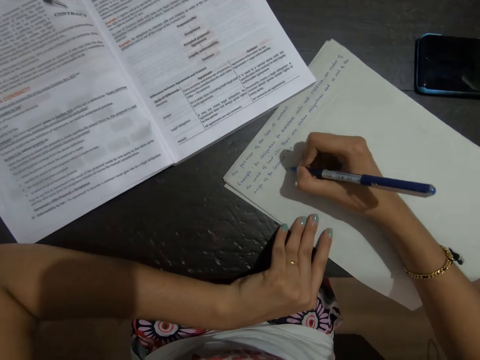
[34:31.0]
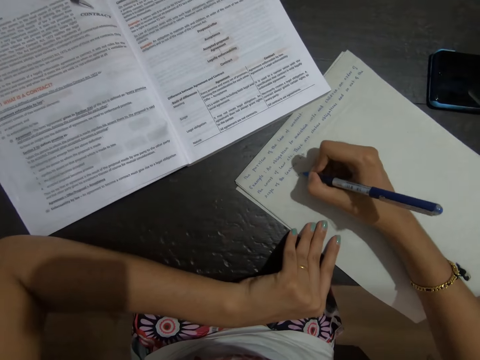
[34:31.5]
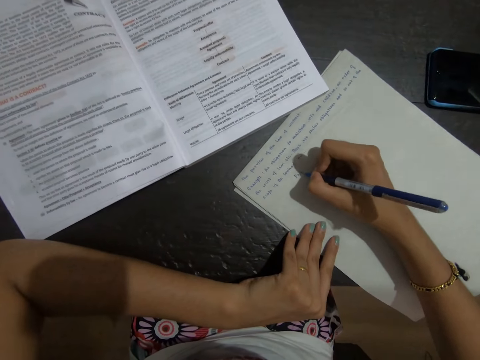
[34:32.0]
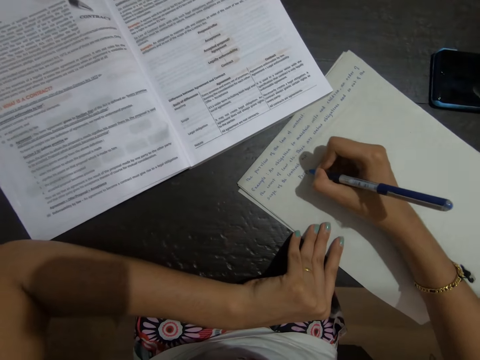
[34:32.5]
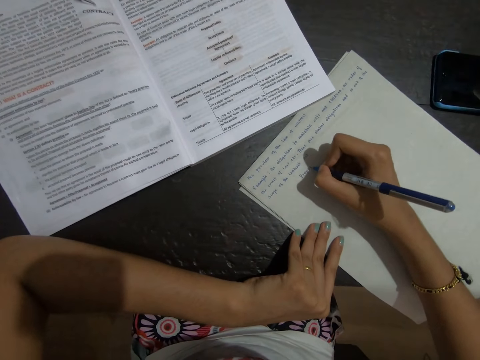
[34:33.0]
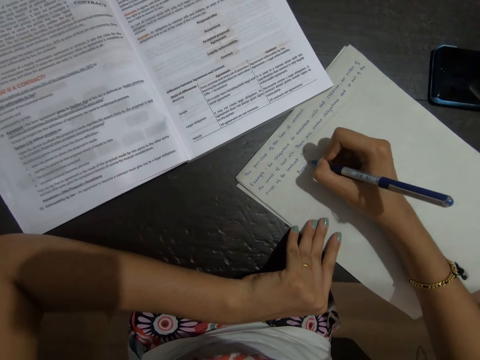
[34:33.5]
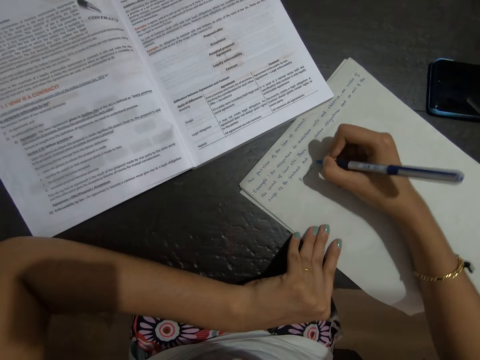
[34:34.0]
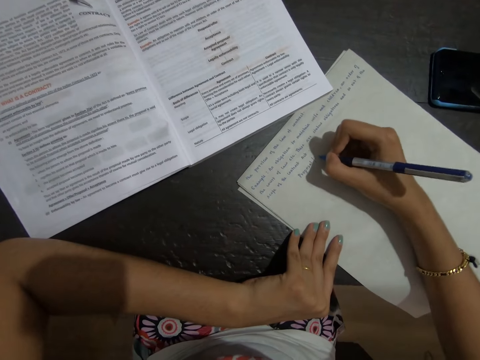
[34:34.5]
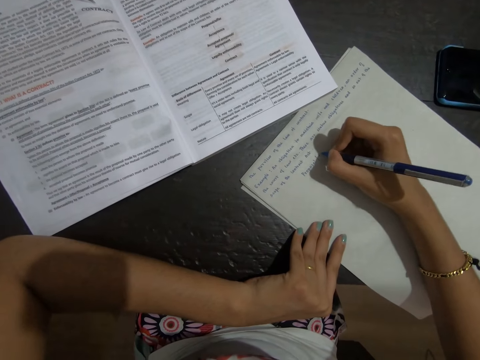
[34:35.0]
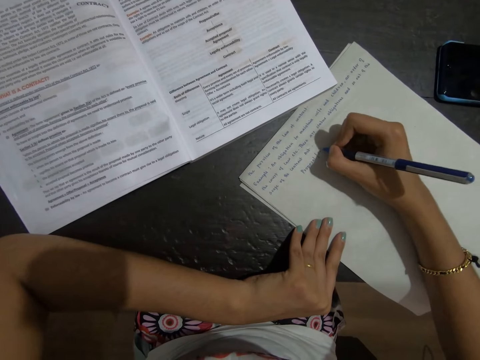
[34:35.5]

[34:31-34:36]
The camera wearer writes on a paper with a pen.

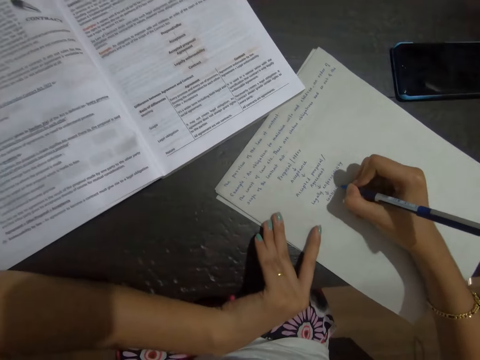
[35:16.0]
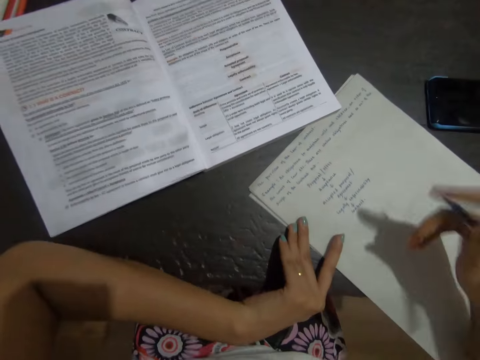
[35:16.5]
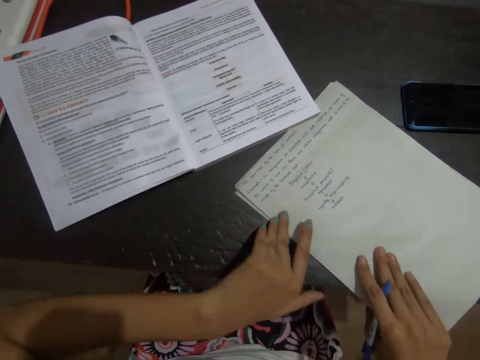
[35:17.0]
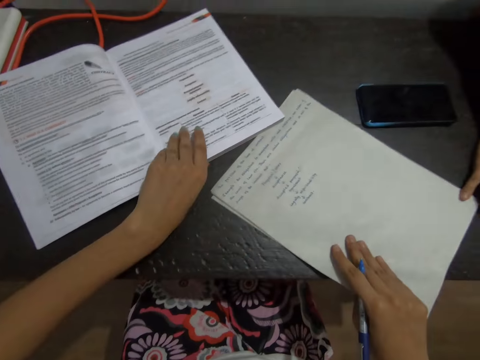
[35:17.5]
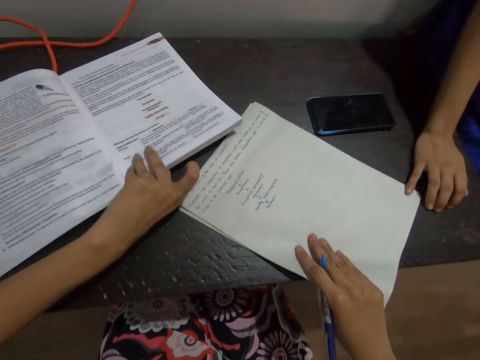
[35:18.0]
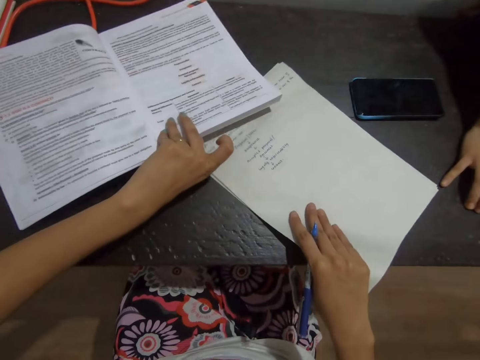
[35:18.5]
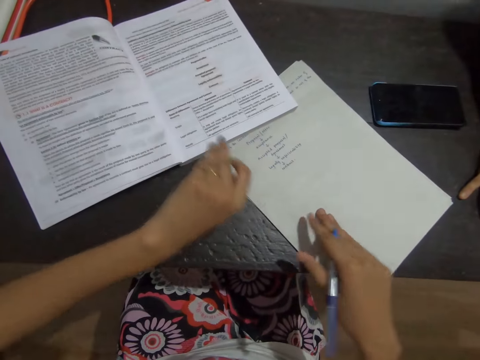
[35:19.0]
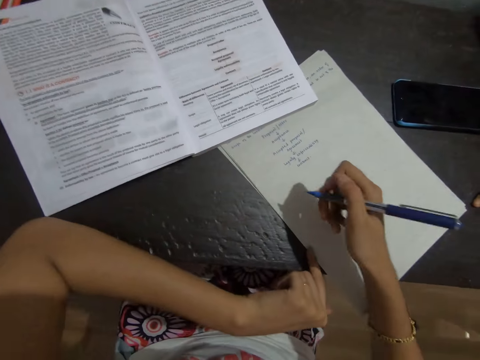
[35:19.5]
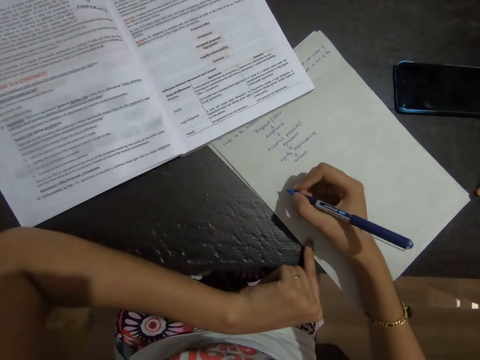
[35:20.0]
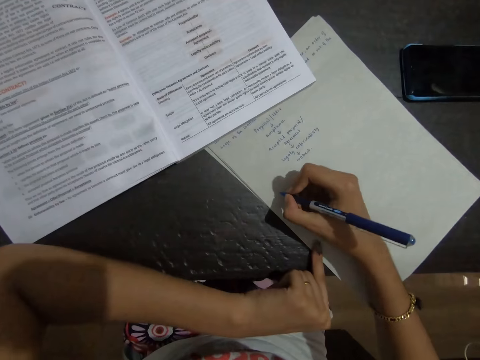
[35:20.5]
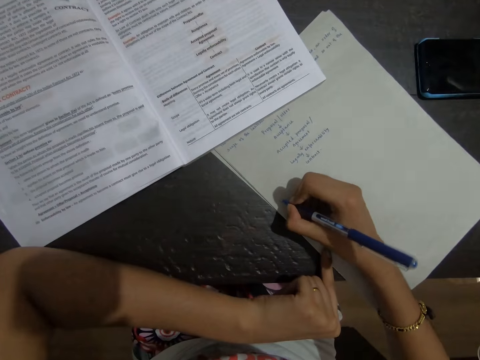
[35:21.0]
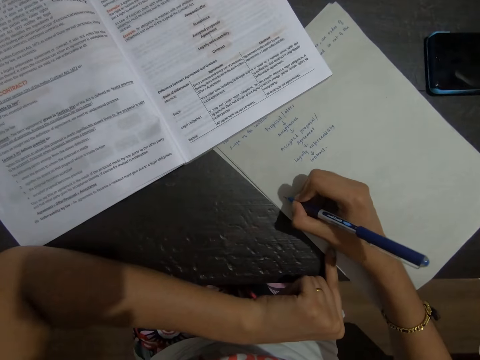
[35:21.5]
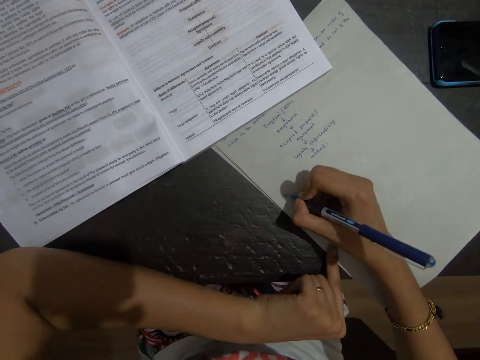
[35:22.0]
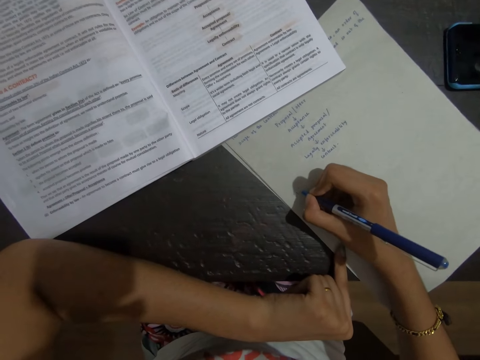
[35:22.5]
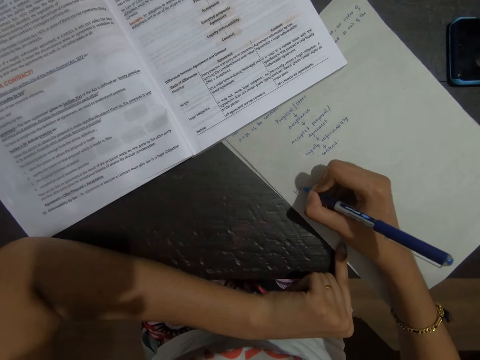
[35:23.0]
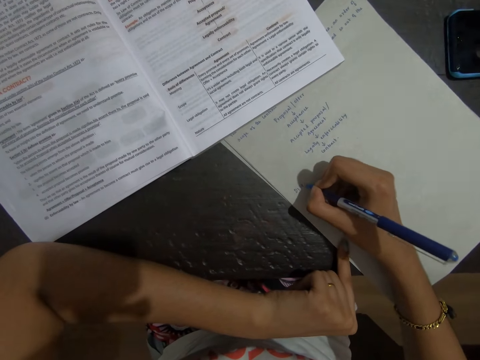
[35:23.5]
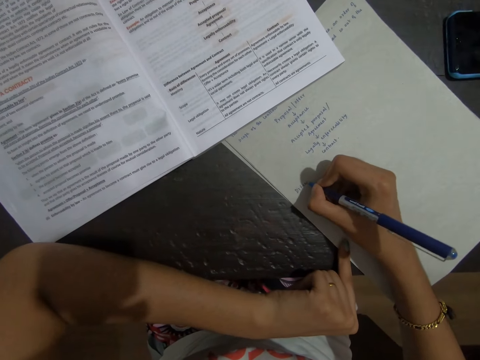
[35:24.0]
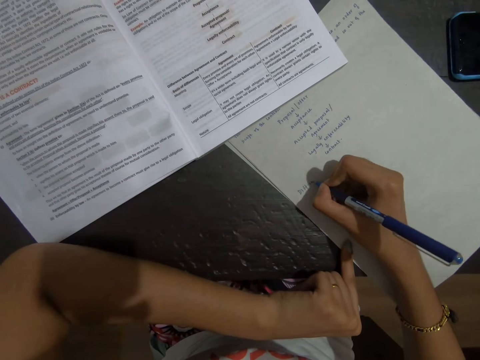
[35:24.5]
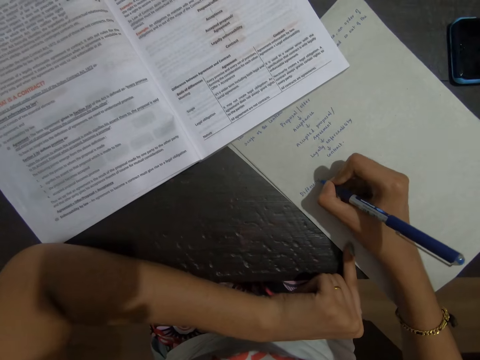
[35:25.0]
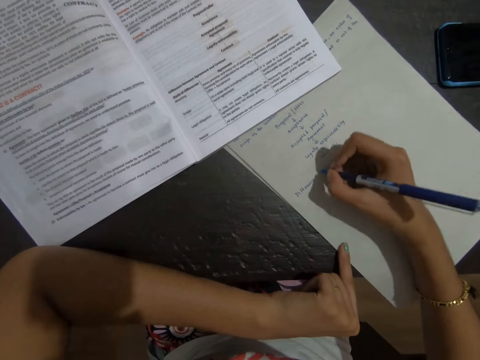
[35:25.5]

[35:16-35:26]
The camera wearer holds the papers with her hands. She adjusts the book. She lifts the book from the table. She adjusts the papers on the table. She places her hand on the papers. She writes on the paper with a pen.

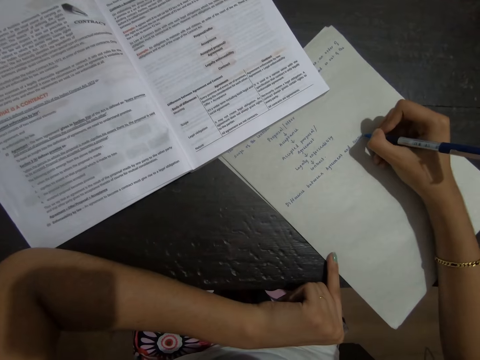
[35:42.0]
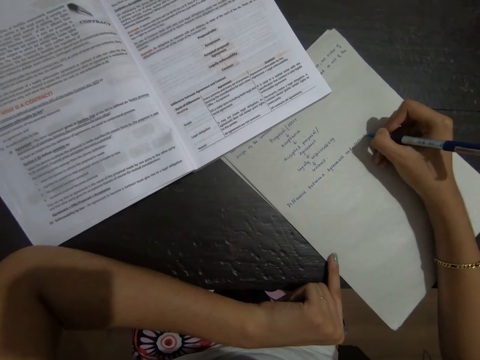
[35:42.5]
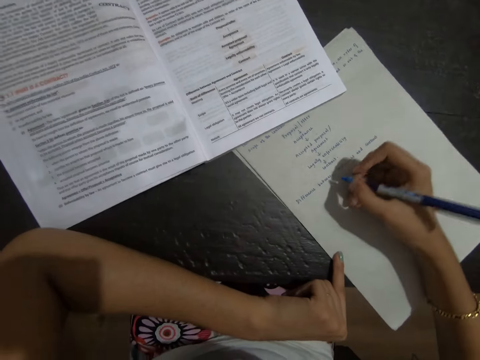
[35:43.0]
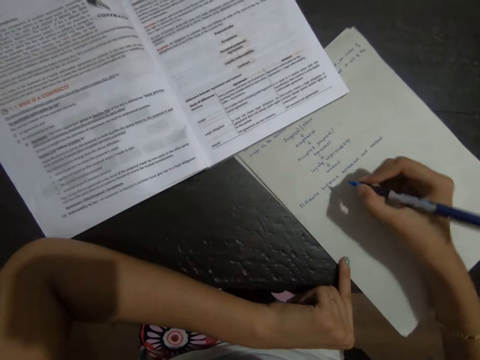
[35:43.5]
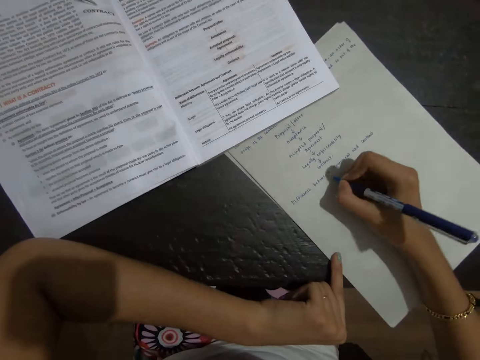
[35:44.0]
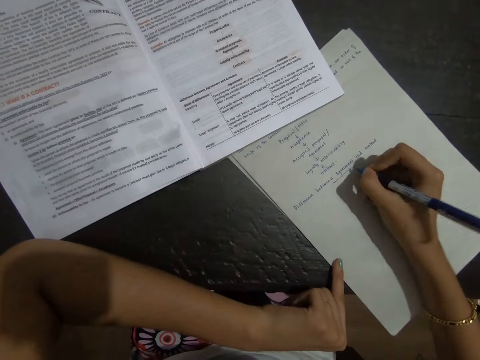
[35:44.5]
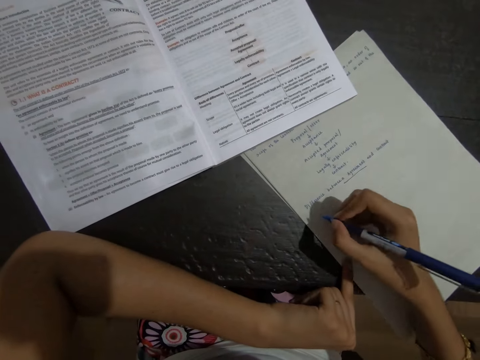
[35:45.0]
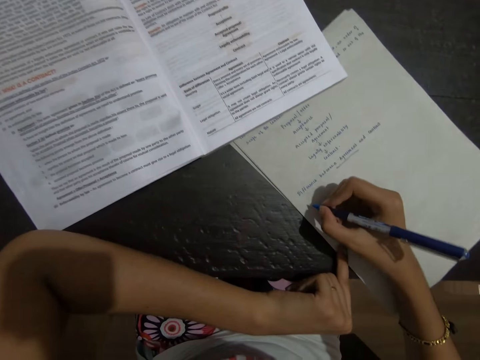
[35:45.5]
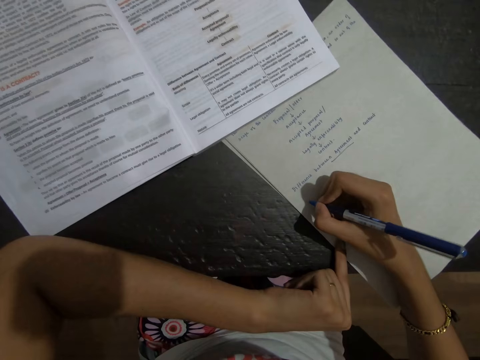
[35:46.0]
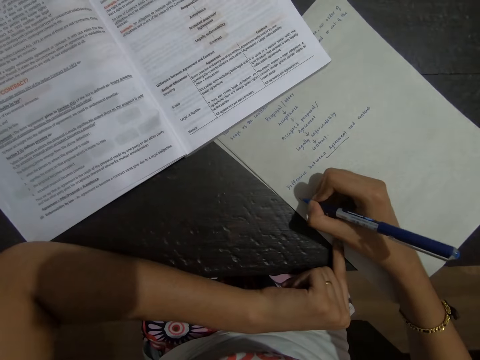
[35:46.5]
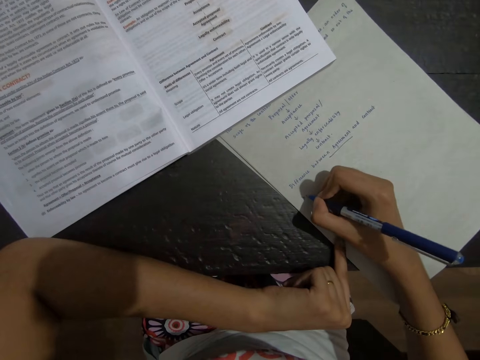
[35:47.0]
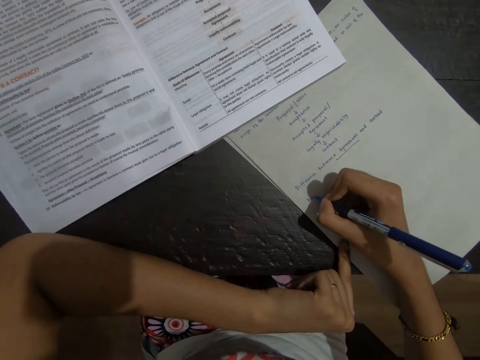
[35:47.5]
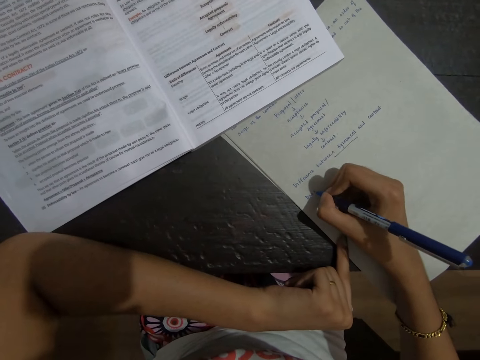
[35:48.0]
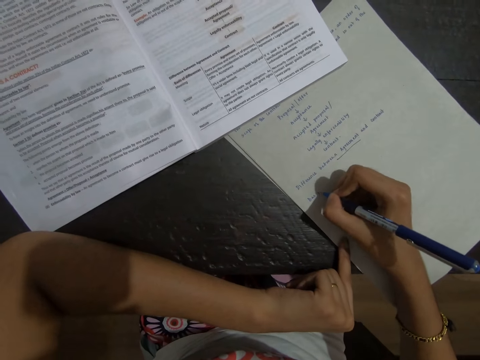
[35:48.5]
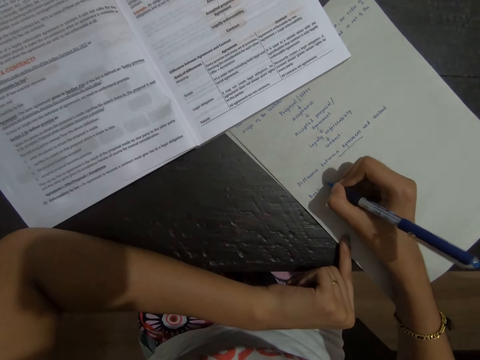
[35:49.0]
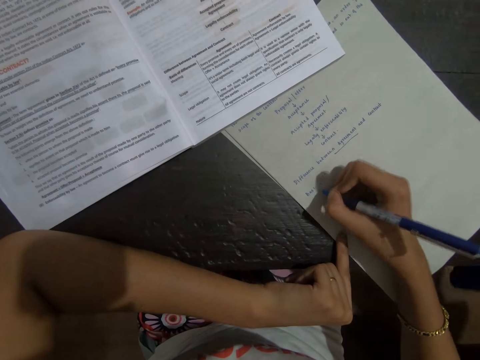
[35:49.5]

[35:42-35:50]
The camera wearer lifts her hand from the papers. She writes on the paper with a pen.

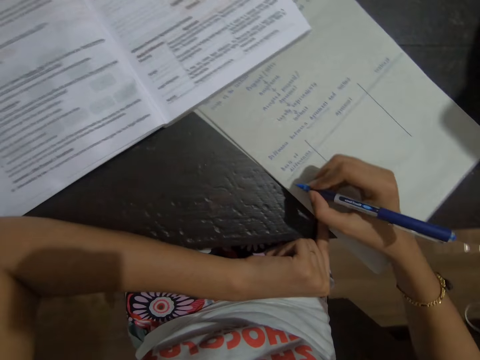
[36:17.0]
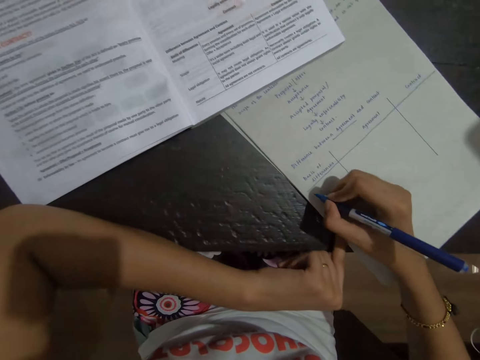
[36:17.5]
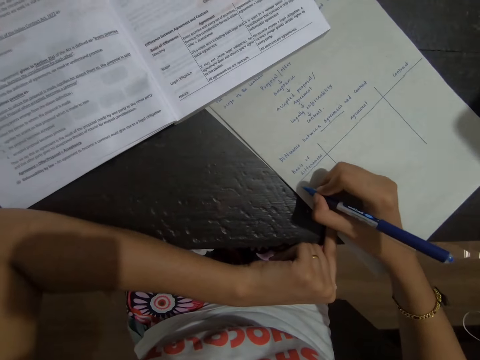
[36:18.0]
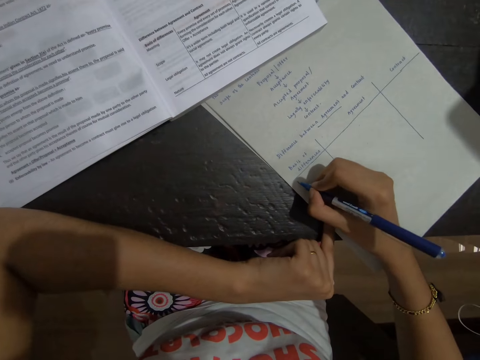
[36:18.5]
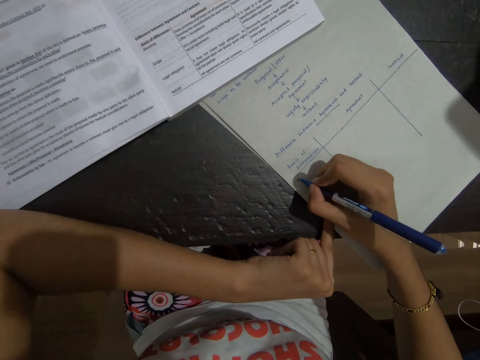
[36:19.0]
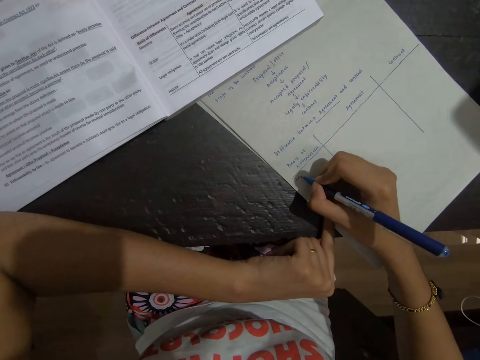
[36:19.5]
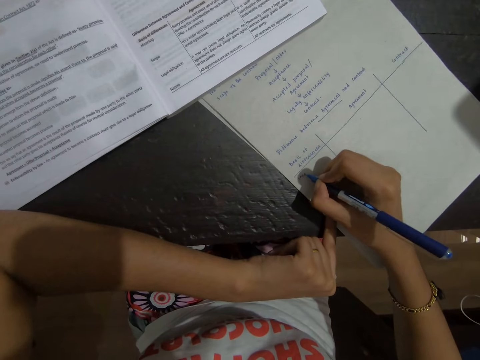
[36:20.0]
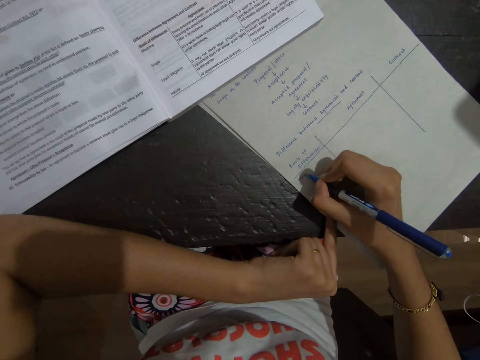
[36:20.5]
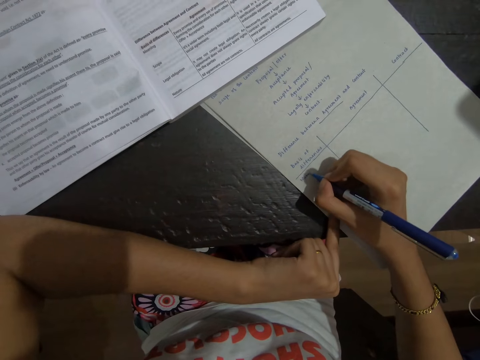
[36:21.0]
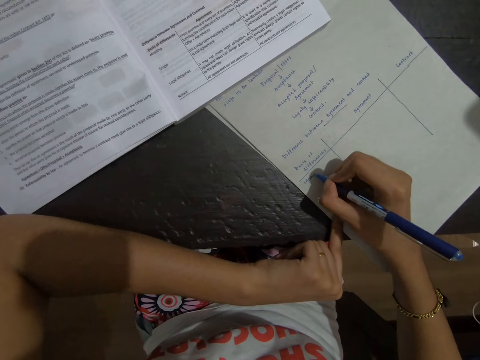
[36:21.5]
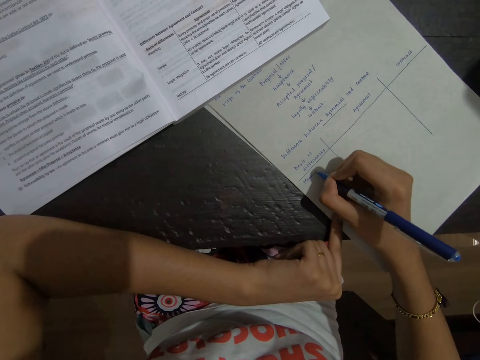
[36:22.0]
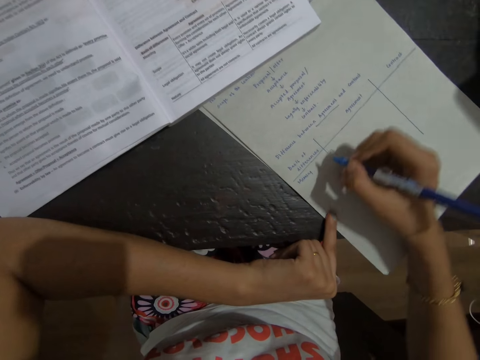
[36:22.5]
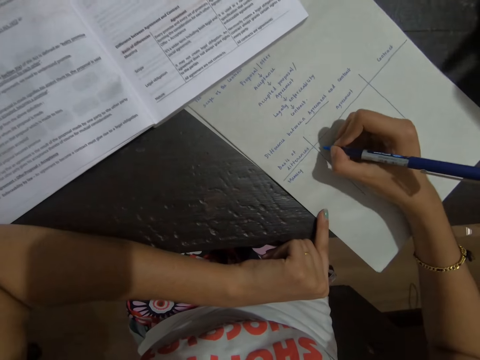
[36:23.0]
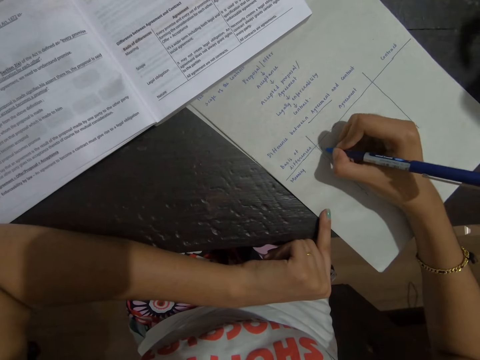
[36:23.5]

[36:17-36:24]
The camera wearer writes on paper.
